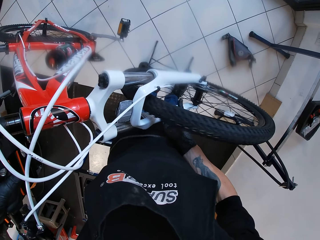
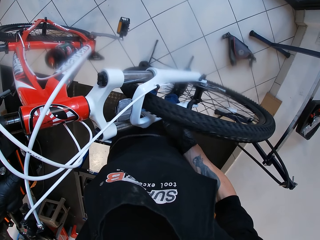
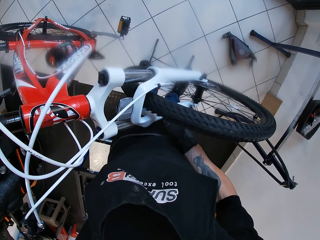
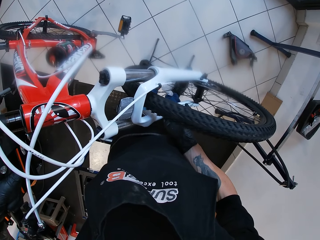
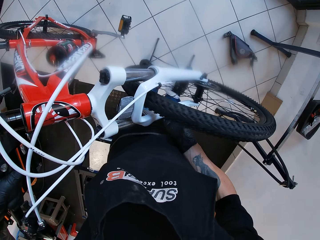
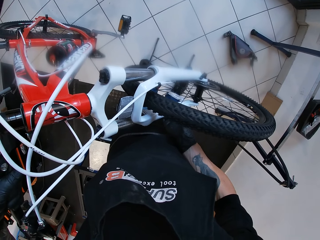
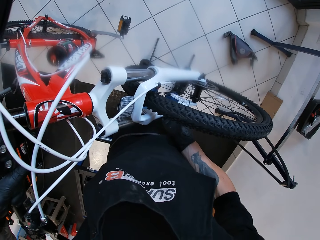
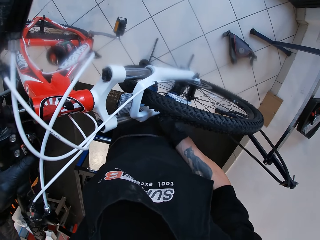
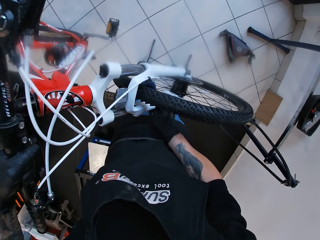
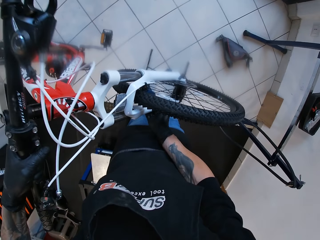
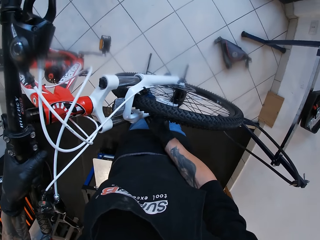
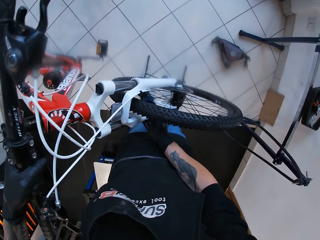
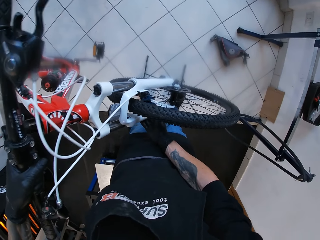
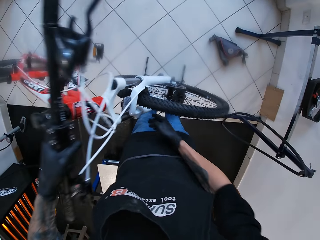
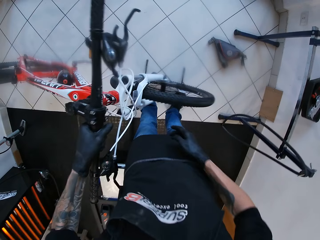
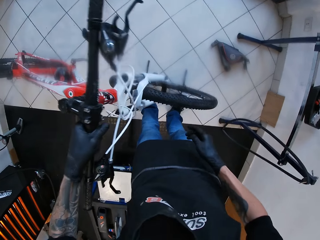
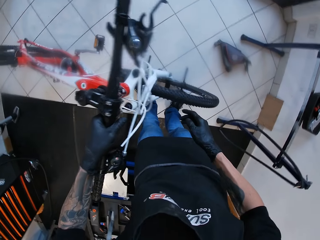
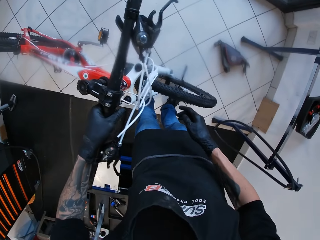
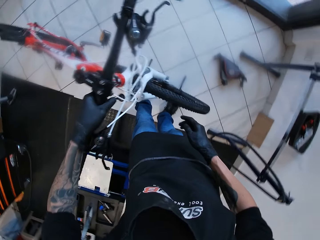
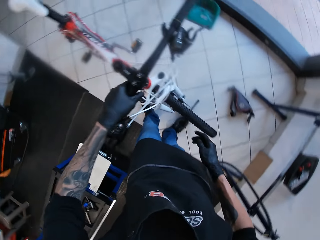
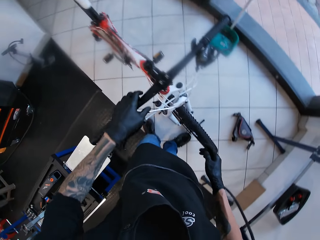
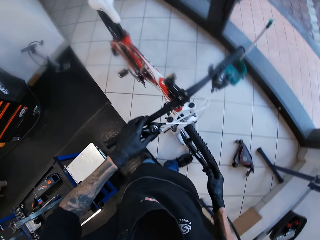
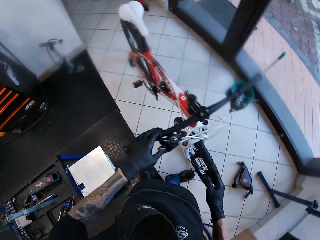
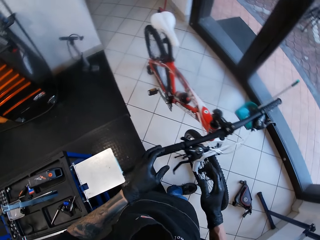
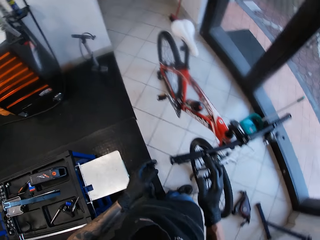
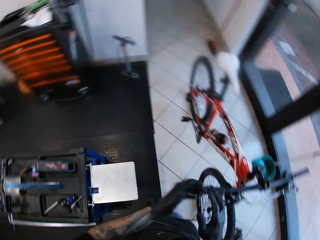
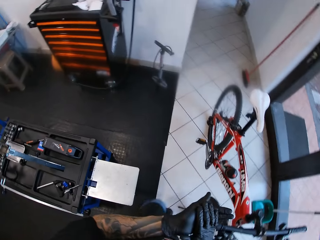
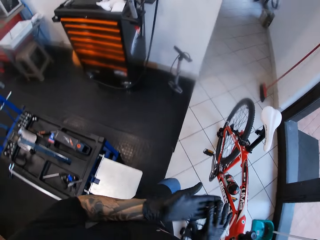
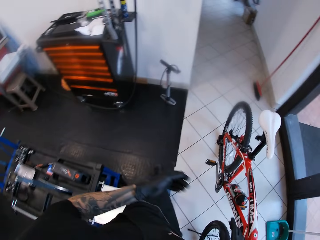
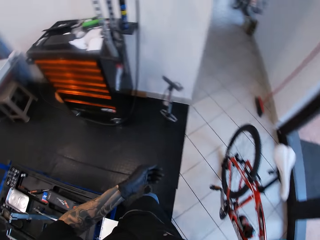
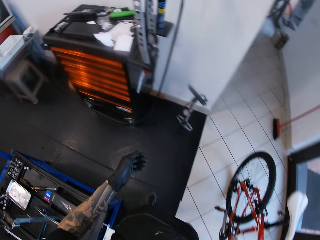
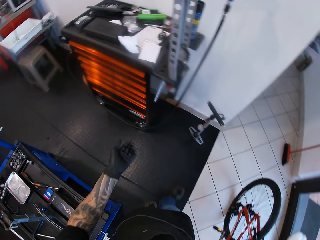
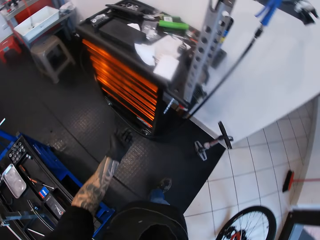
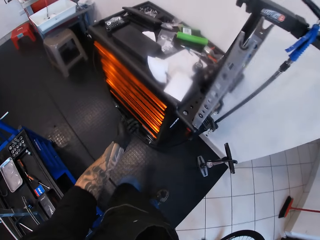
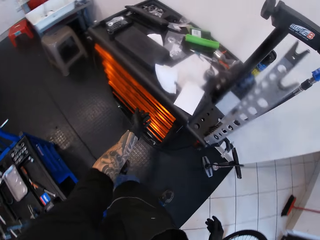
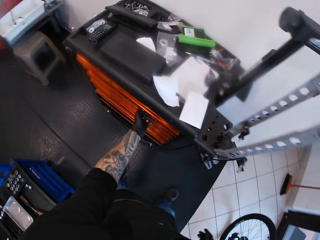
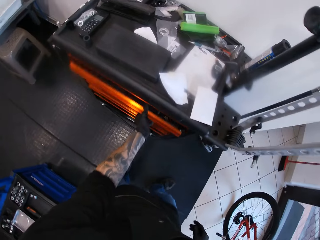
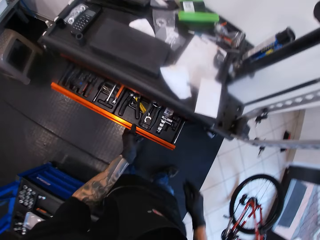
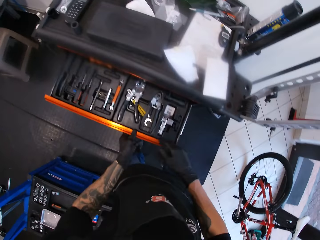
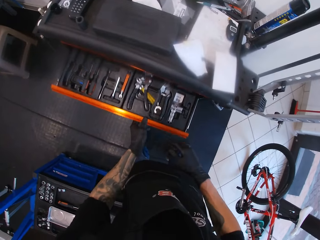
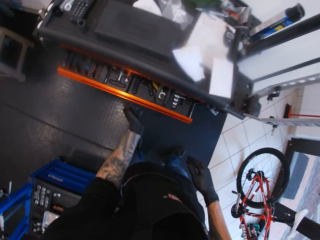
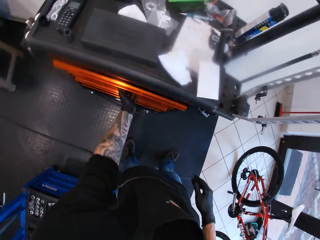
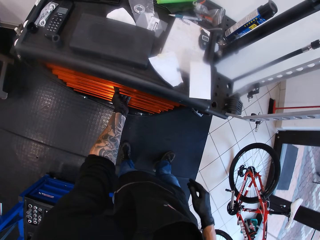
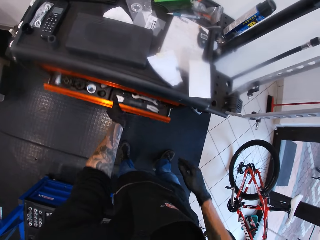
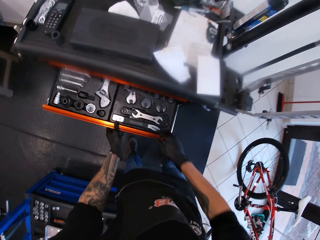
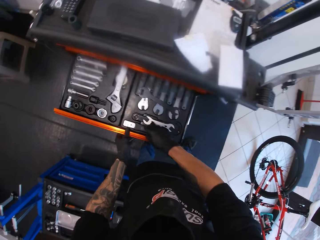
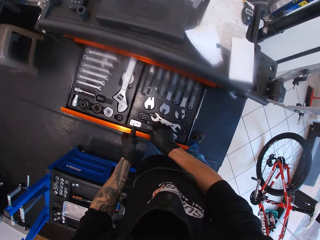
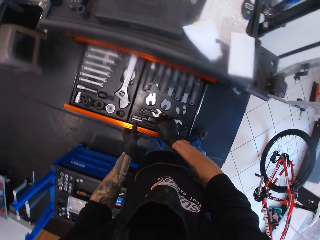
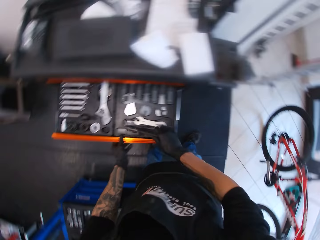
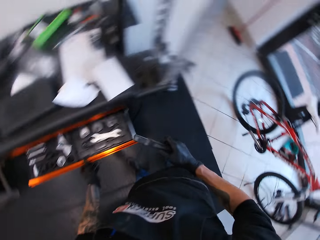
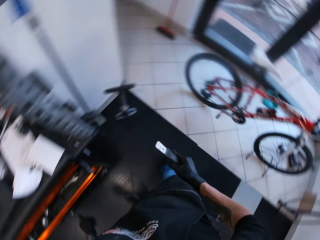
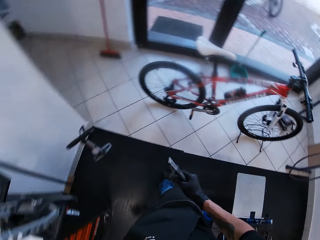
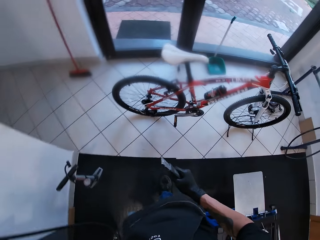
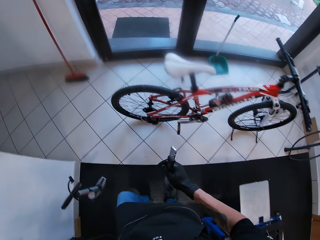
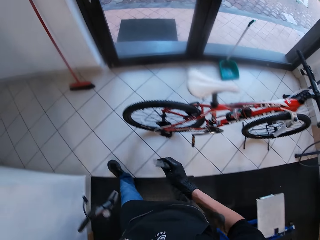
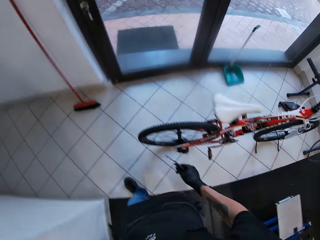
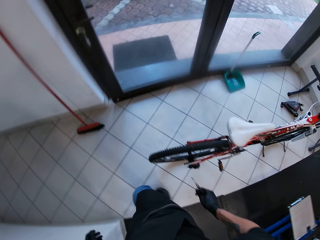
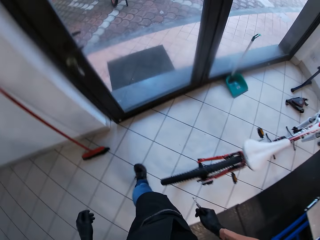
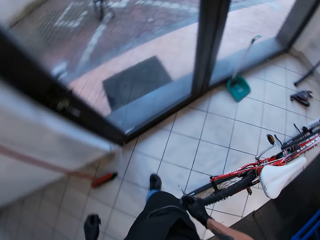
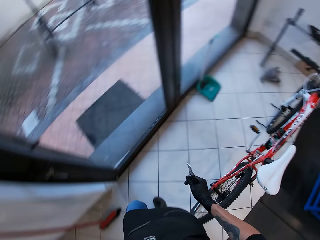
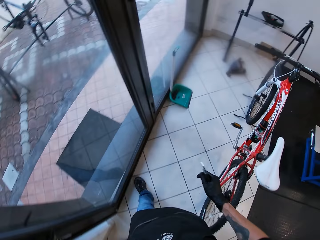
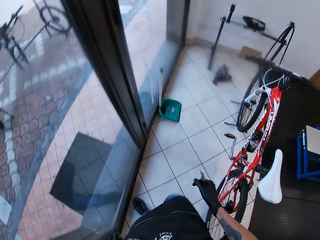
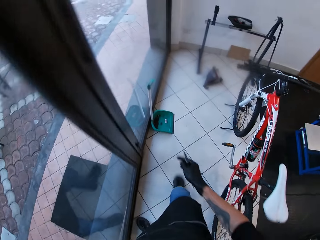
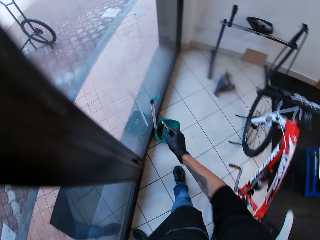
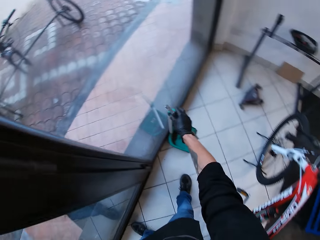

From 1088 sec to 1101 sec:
The camera wearer places the bicycle in his hands in the single bicycle floor rack on the floor. He walks around. He opens a drawer of the workshop cabinet with his left hand. He opens a tool cabinet drawer with his left hand. He closes the tool cabinet drawer with his left hand. He opens the tool cabinet drawer with his left hand. He picks up a caliper or pliers from the drawer with his right hand. He closes the tool cabinet drawer with his left hand. He walks around.

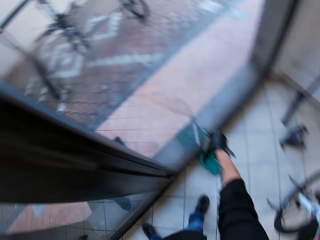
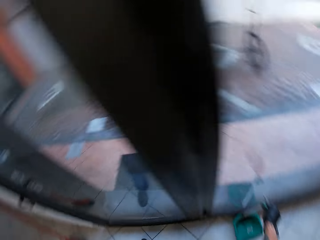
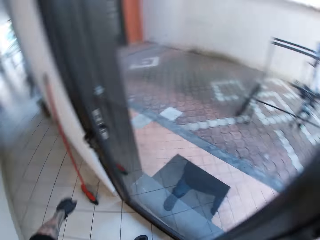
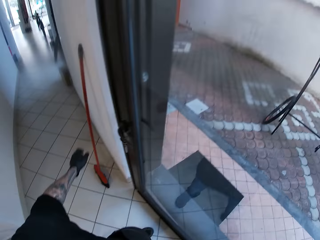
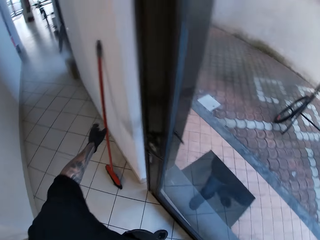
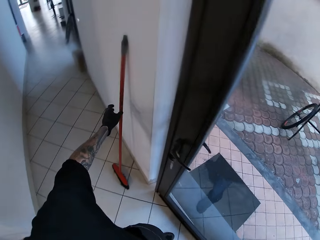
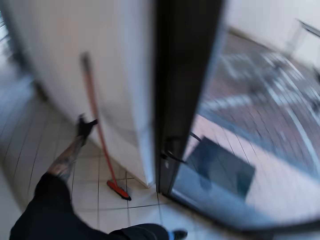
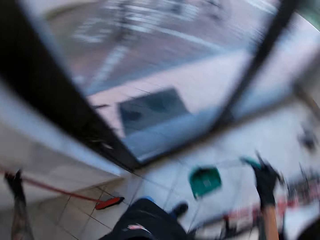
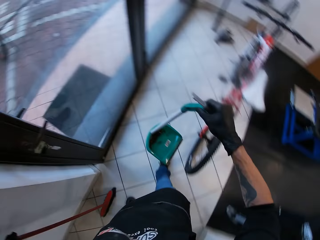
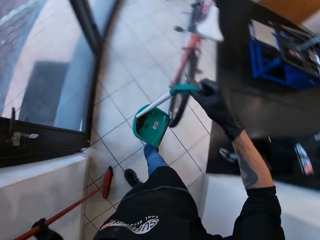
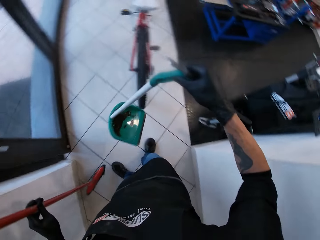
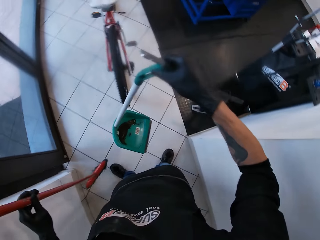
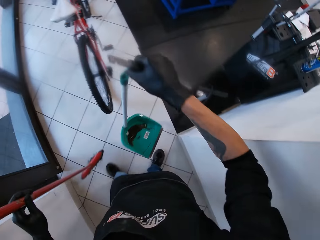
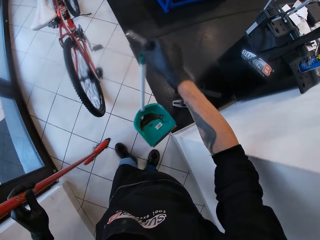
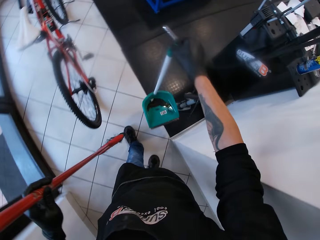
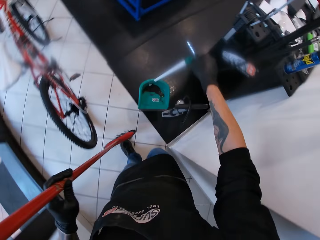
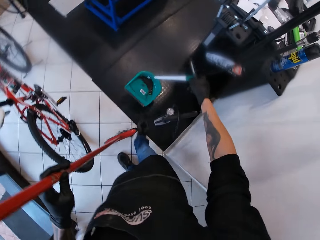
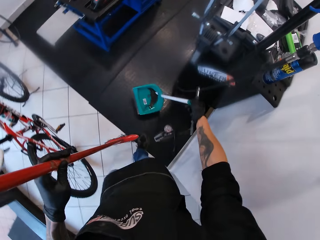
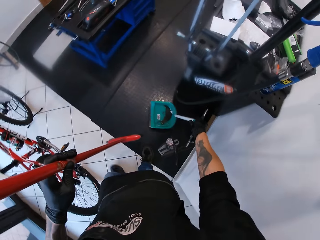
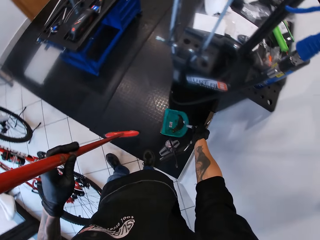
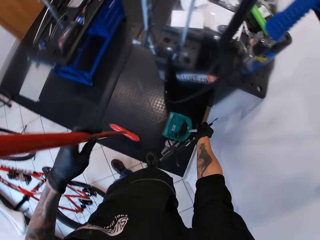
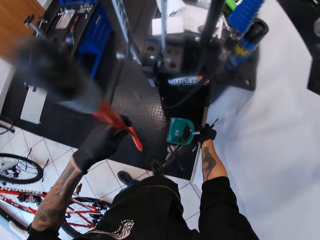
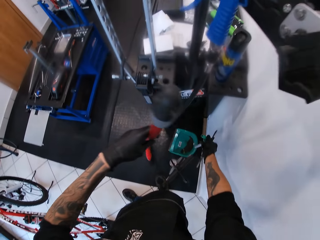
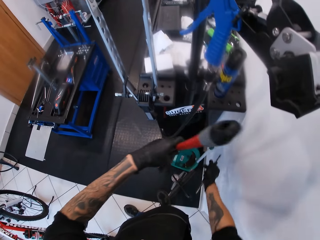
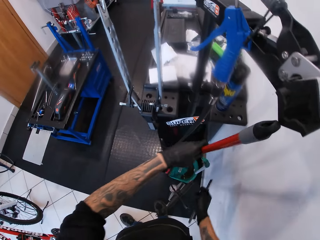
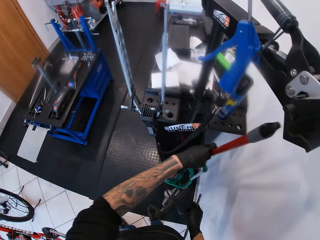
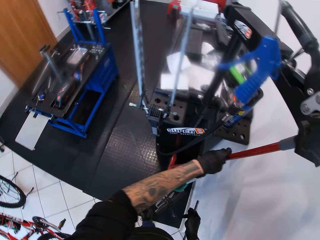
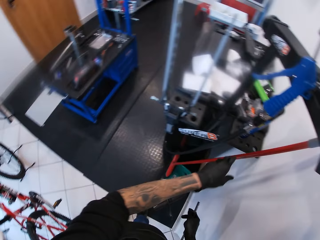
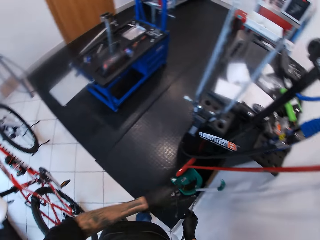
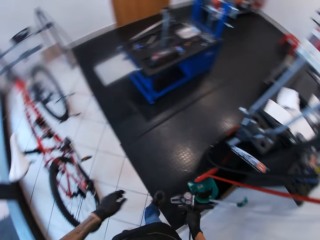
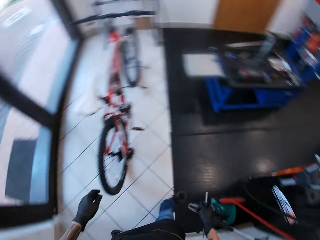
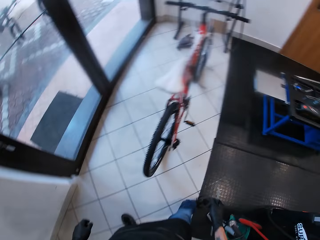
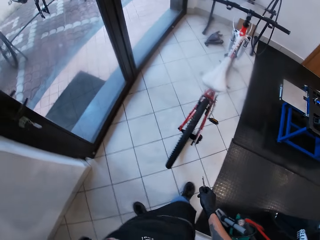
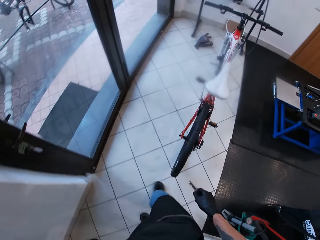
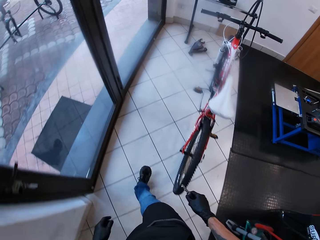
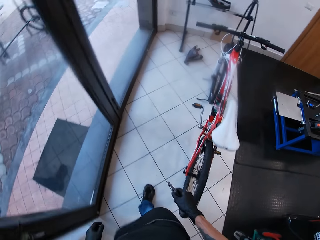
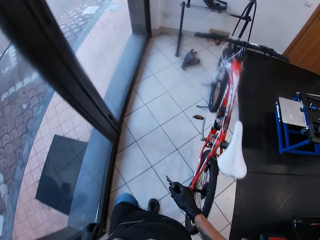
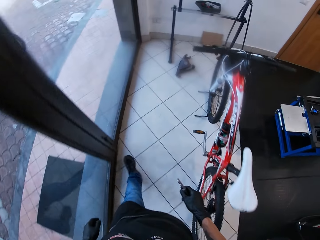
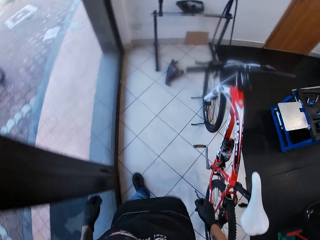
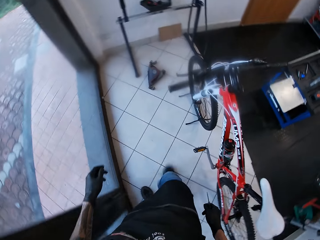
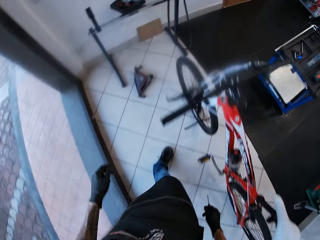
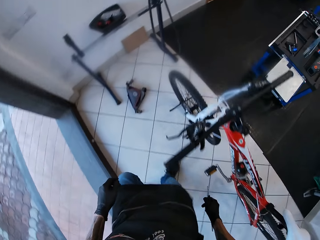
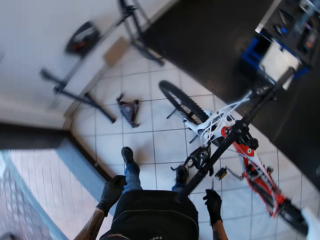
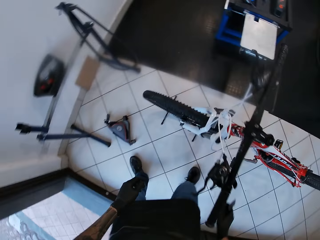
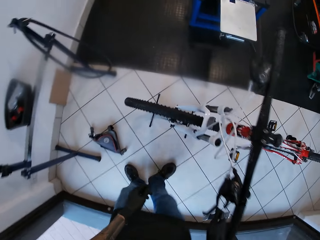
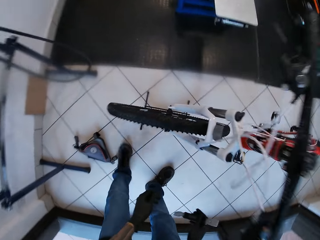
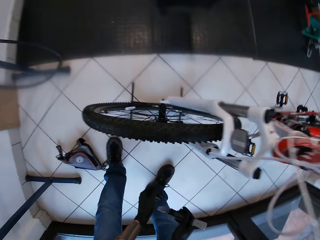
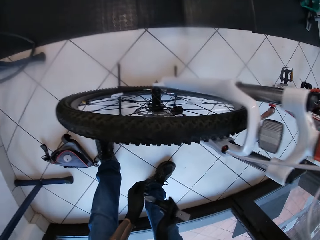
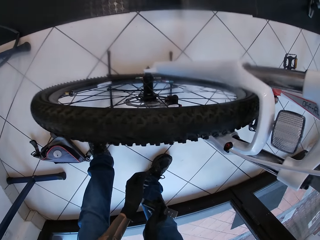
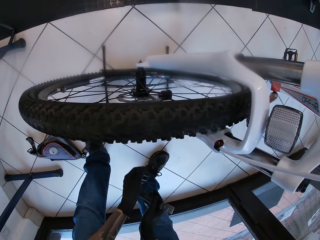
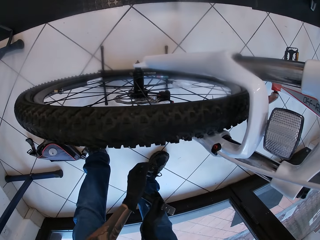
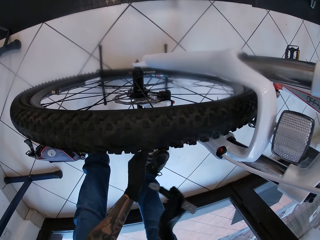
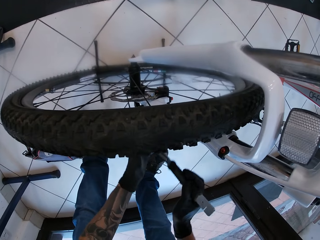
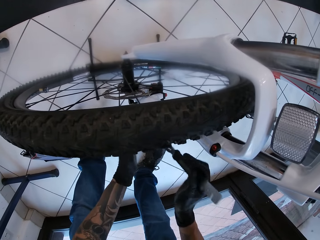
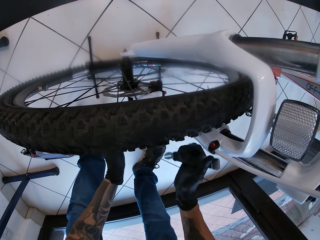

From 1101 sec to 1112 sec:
The camera wearer picks up a parker on the ground with his right hand. He picks up a broom against a wall with his left hand. He drops the parker in his right hand on the ground. He drops the broom in his left hand against the wall. He walks around.
